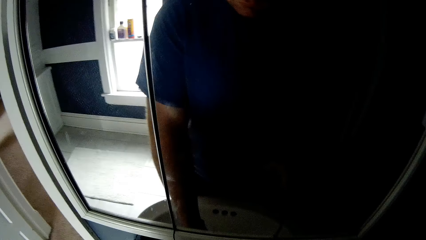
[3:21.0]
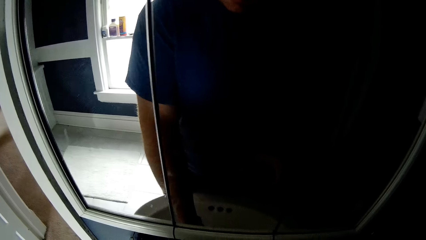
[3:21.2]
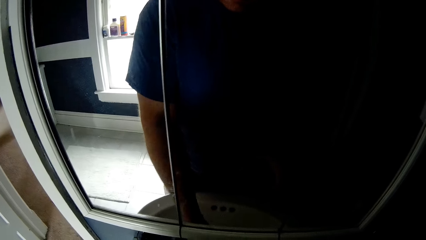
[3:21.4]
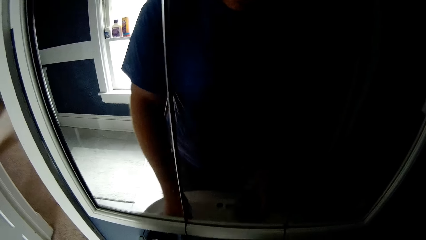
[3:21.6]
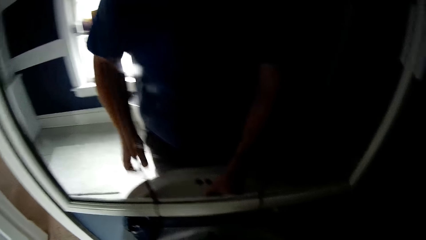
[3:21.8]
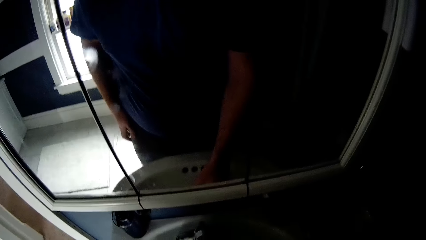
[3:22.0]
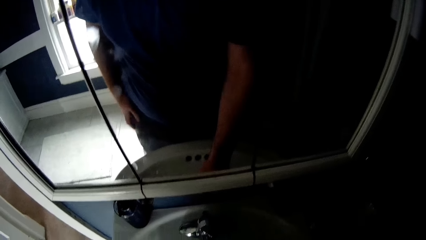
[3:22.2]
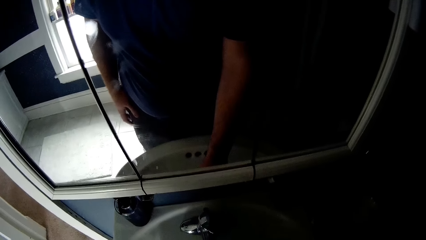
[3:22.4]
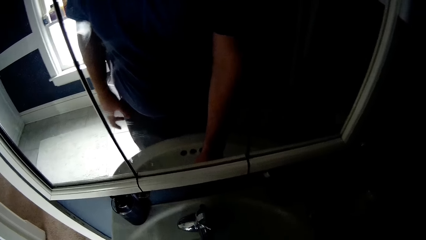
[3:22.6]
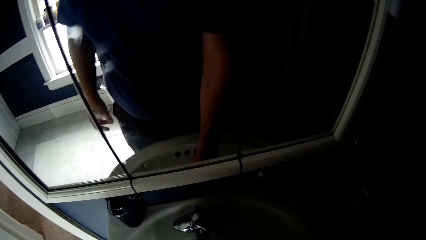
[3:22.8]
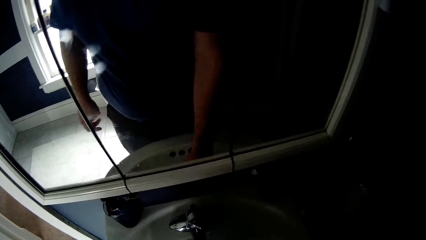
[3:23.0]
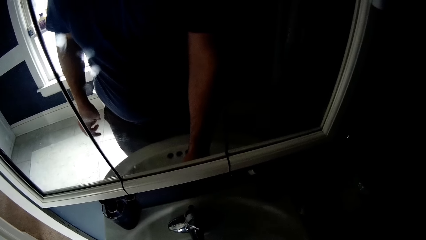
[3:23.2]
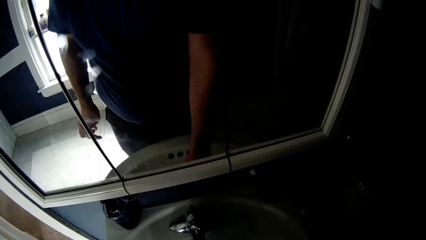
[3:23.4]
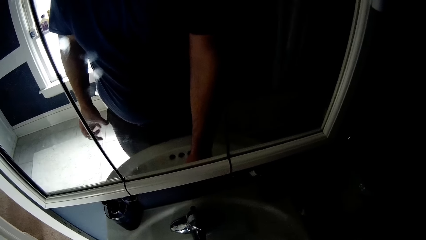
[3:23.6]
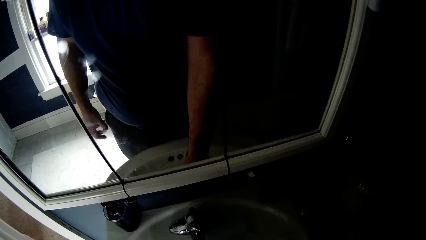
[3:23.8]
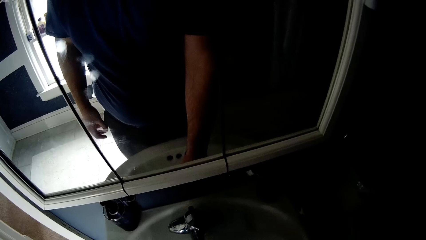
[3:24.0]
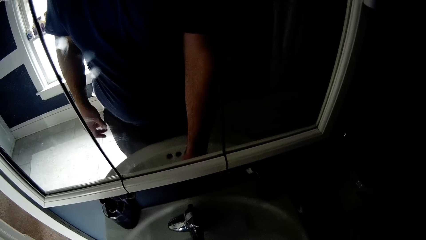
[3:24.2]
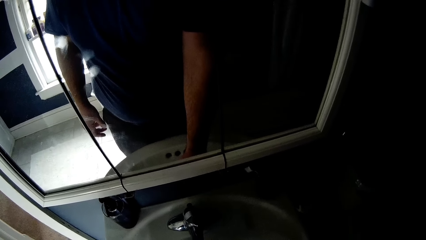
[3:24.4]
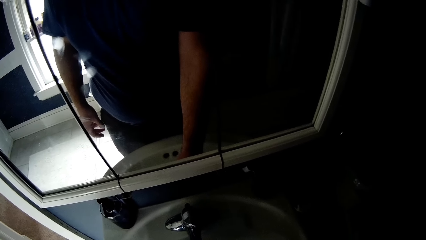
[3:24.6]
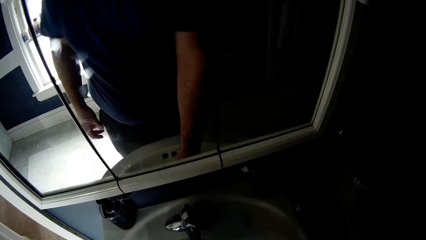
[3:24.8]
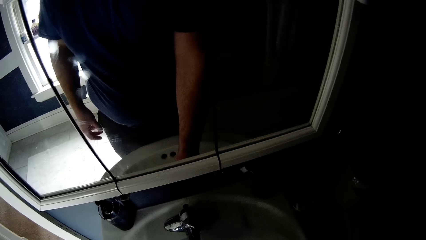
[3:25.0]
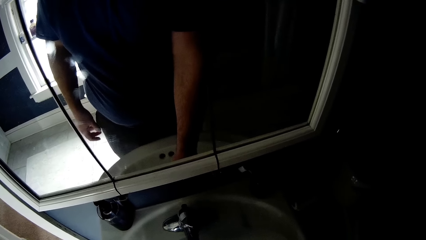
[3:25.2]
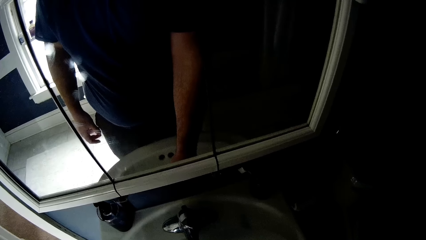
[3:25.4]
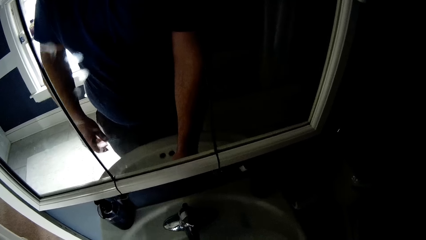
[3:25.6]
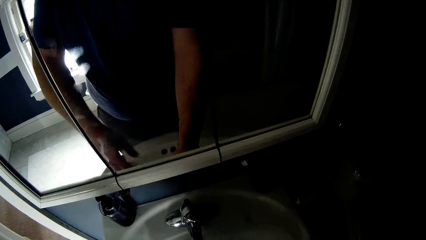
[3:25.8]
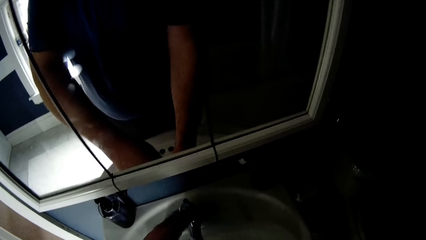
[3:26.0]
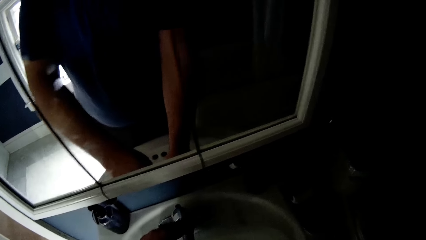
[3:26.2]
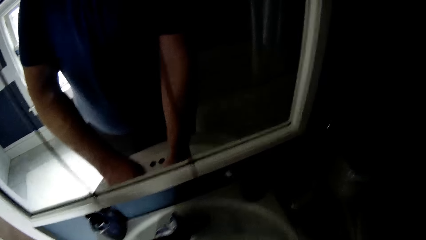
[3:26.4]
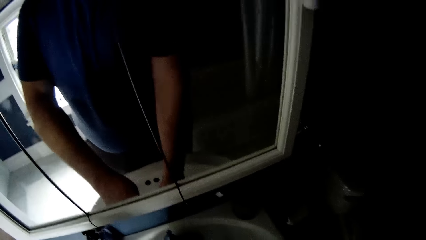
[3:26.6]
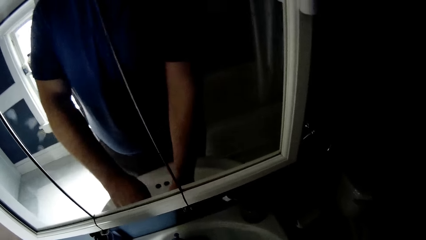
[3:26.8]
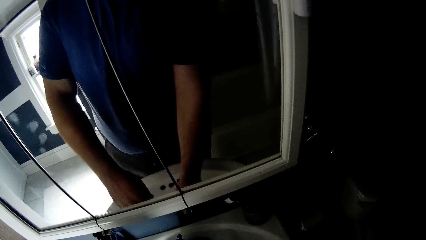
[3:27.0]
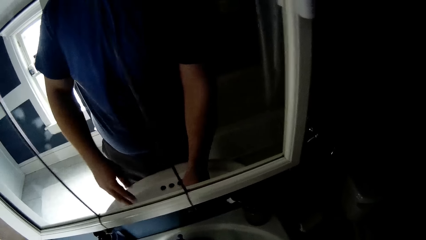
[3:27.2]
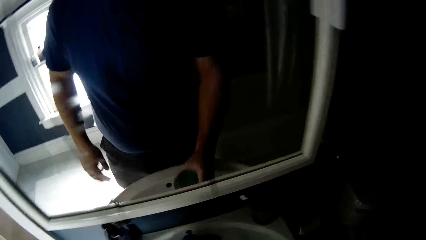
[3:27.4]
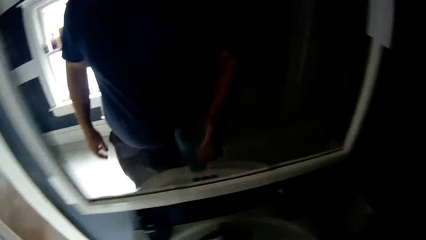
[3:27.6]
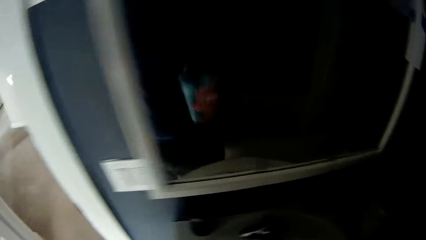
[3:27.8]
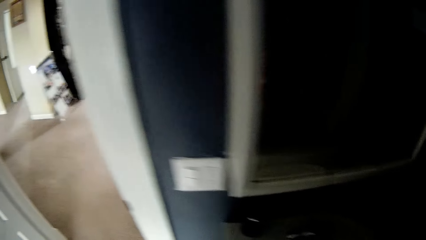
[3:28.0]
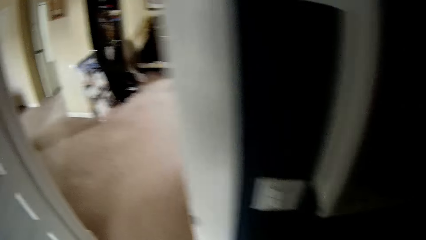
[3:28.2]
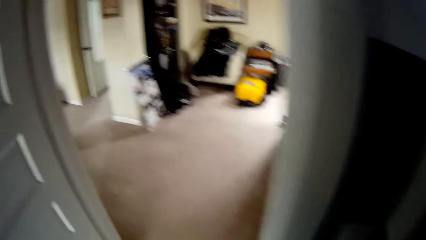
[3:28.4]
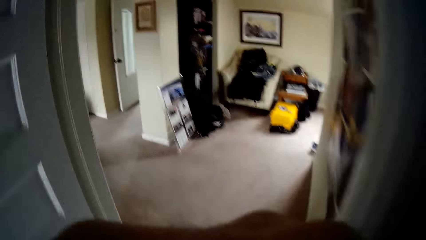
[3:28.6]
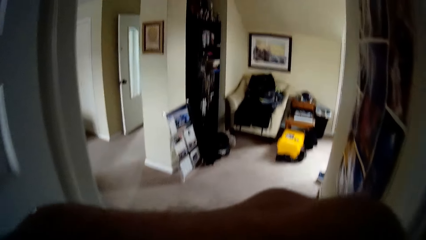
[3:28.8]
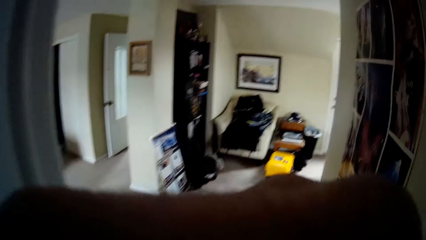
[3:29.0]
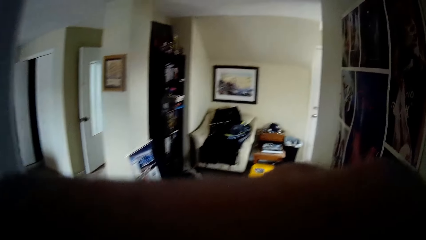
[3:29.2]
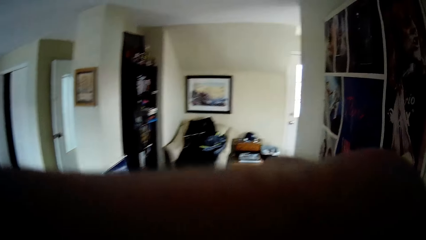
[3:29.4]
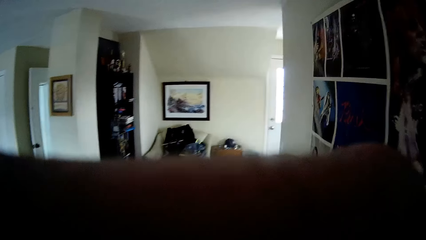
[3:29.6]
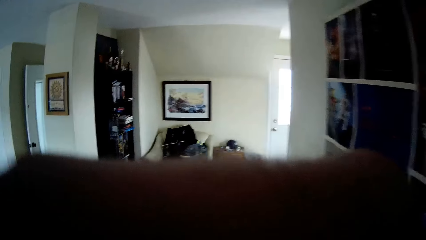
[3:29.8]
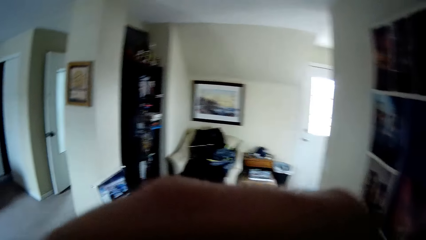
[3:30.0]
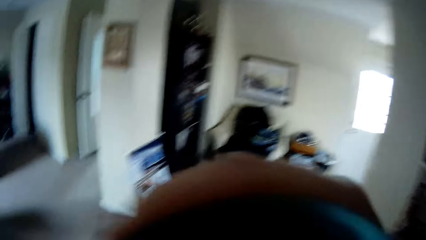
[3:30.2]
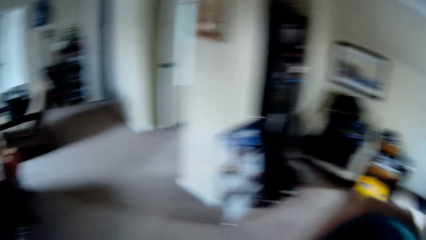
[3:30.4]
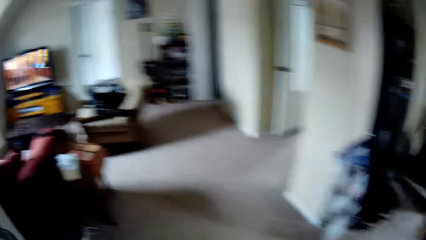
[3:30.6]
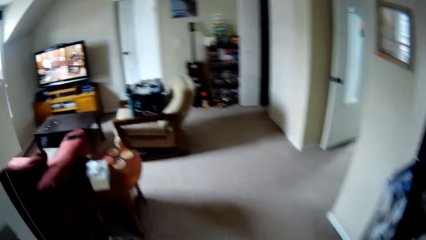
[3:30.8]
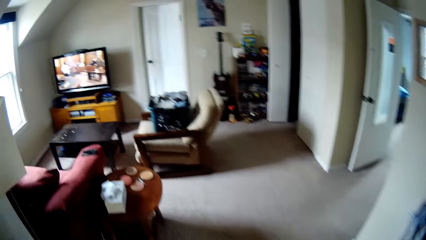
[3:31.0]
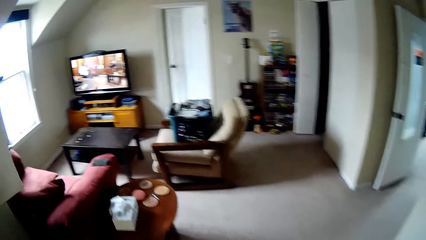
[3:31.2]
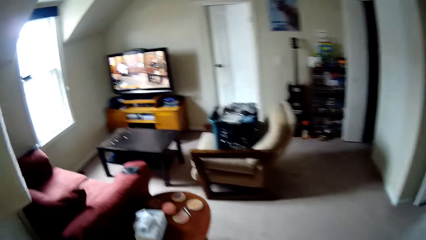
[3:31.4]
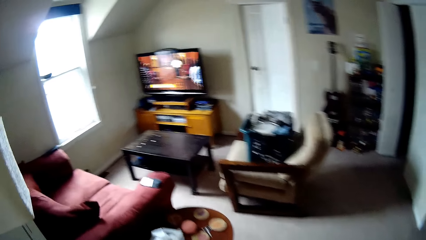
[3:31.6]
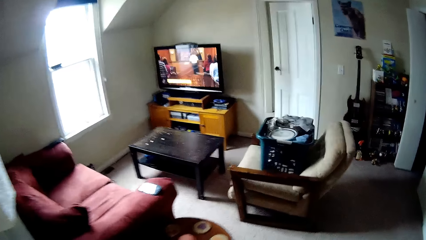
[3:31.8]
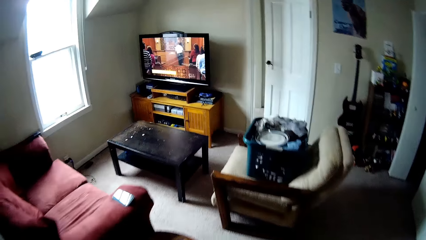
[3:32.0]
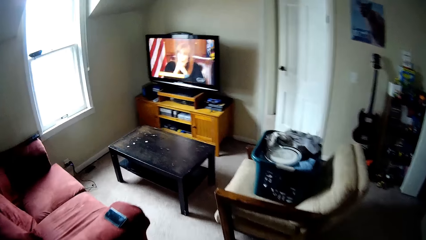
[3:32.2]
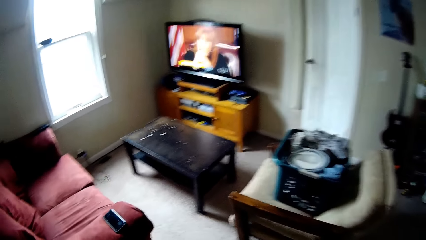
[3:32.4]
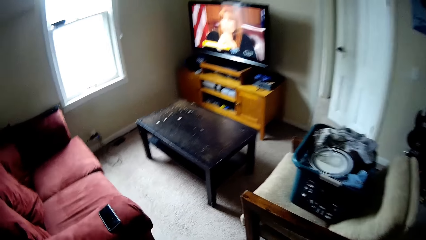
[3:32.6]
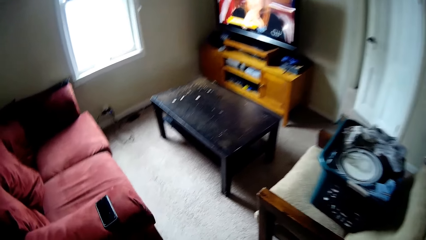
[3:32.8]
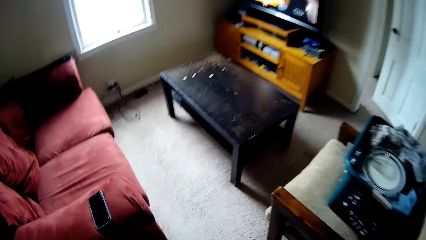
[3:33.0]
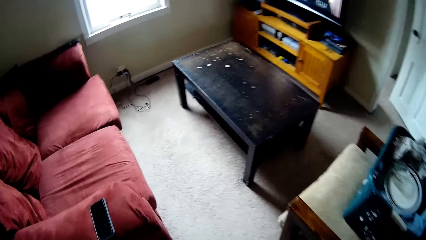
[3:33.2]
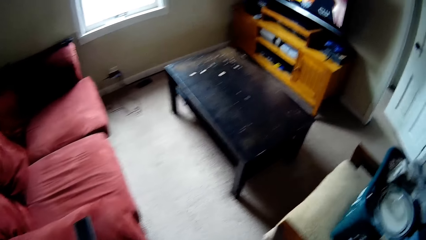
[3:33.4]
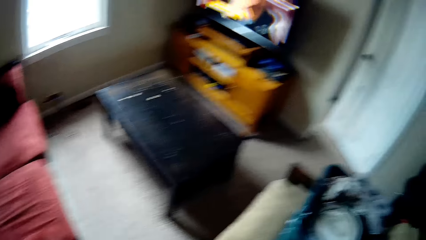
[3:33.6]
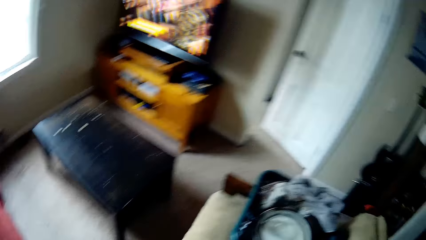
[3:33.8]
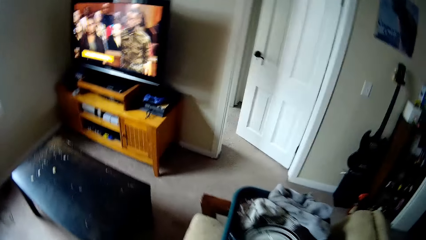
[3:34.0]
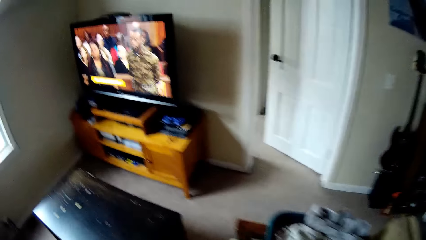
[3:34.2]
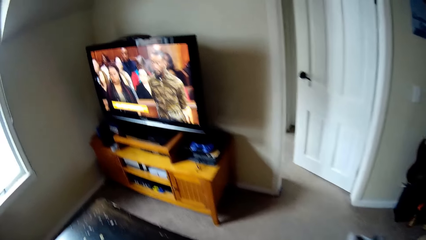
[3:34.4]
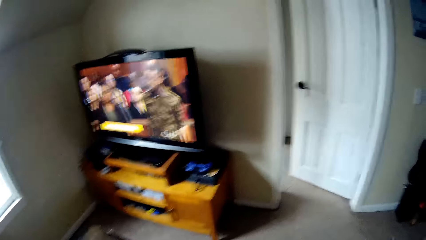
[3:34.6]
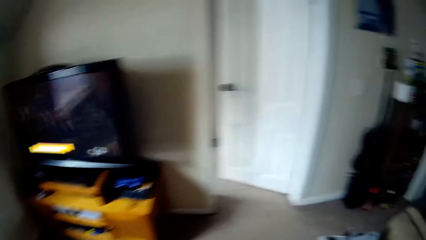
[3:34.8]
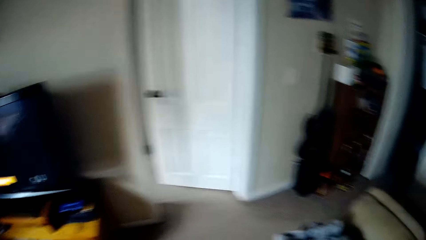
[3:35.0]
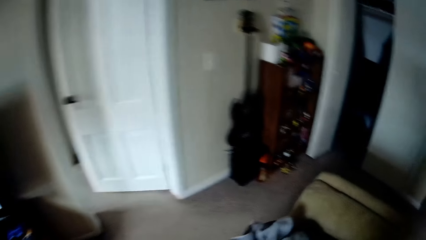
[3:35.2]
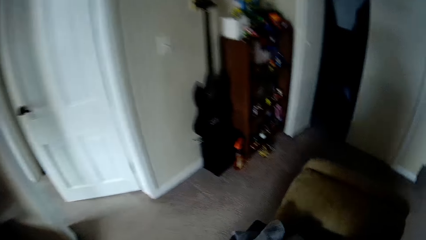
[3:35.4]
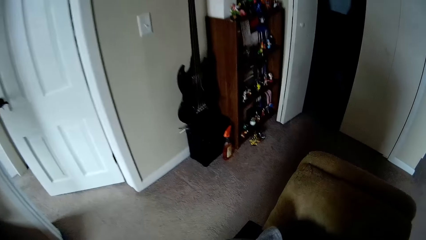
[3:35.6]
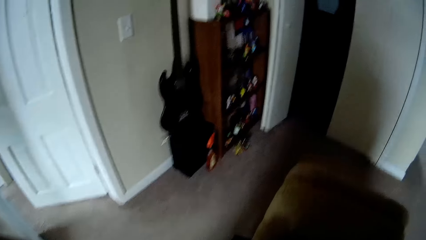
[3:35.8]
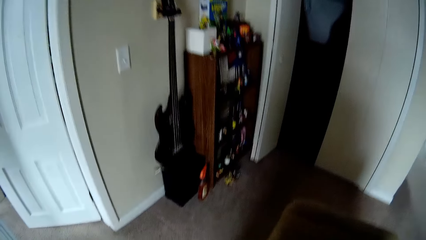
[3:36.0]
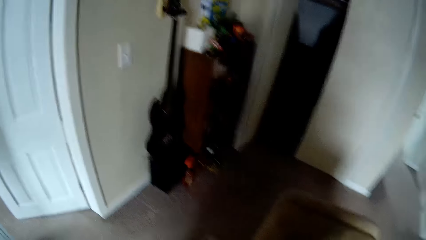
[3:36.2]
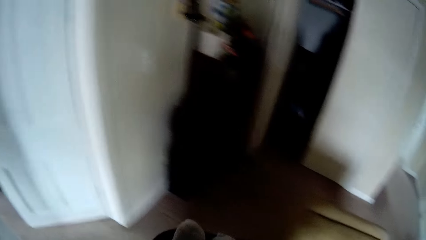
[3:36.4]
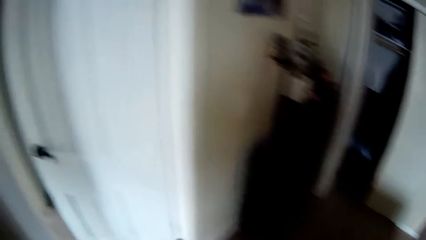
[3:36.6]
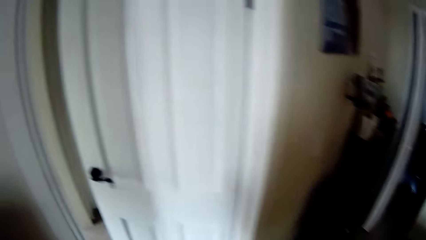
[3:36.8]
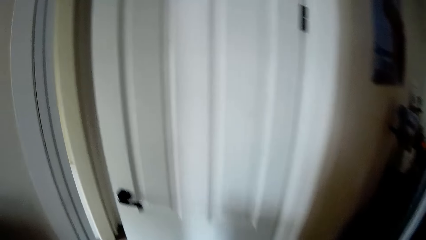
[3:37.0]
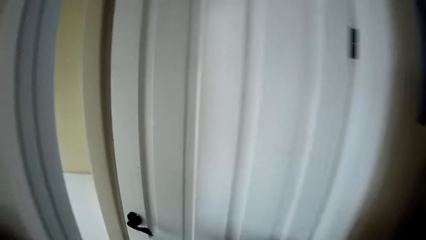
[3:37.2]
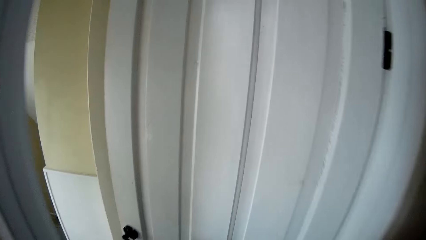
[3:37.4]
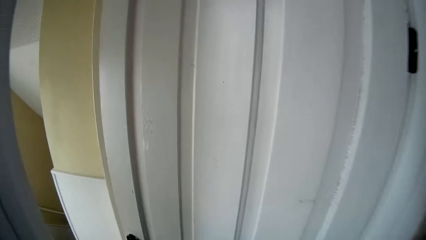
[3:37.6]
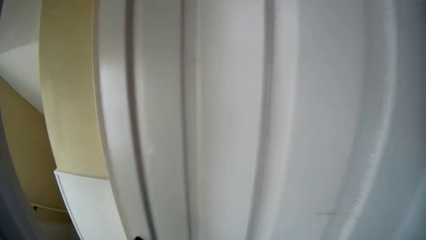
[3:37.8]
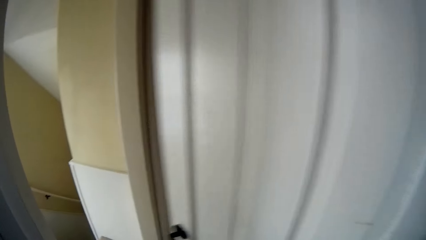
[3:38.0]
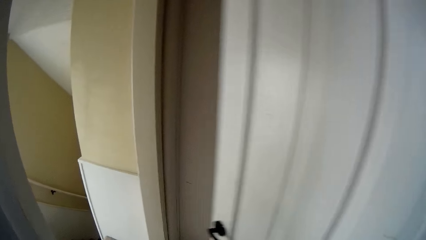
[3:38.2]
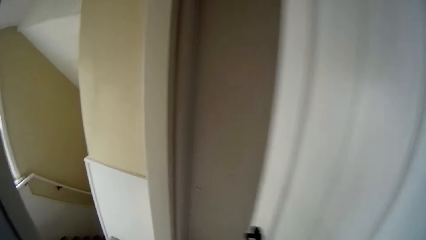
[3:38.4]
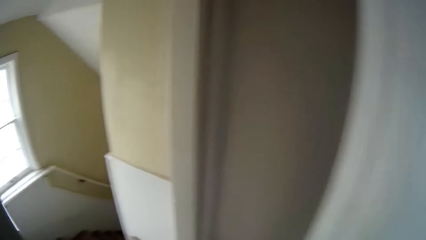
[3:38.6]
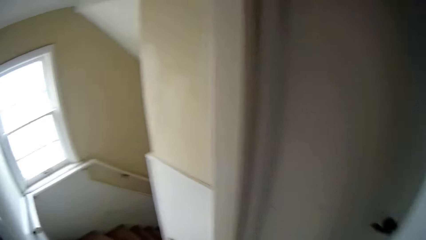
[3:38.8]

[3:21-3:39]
The camera wearer fills the cup with water. They close the water tap. They walk towards another room. They drink the water. They walk around. They lift the laundry basket from the chair. They push the door.
